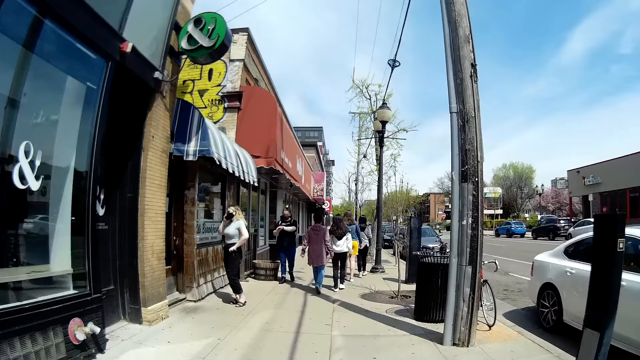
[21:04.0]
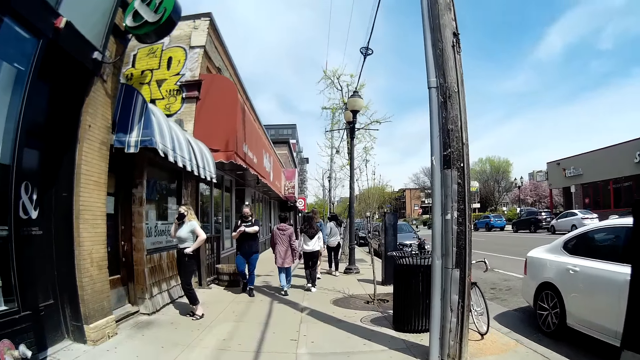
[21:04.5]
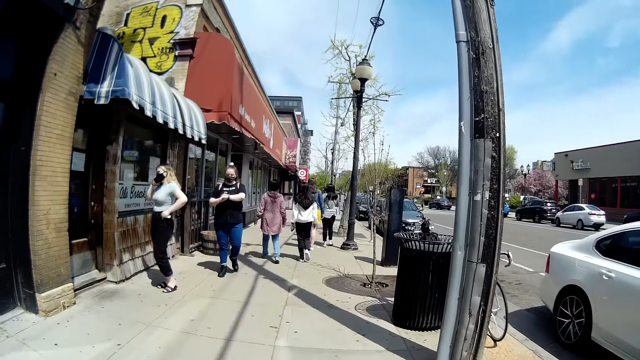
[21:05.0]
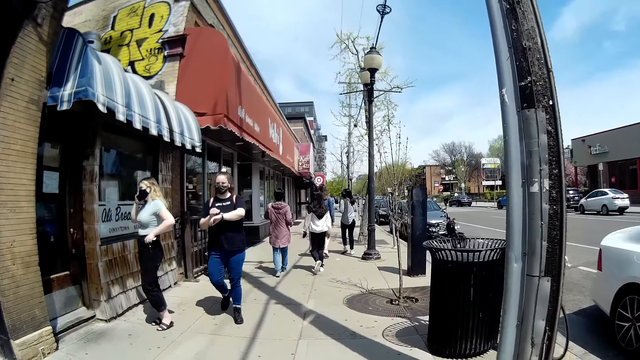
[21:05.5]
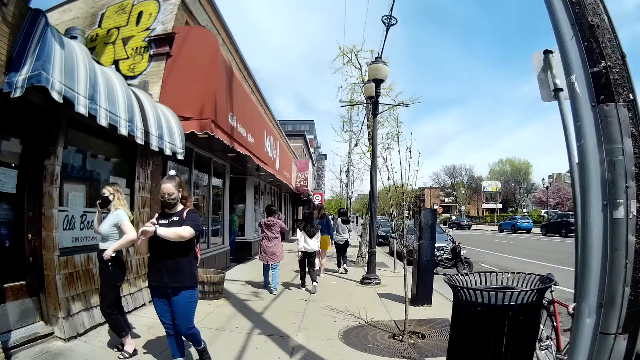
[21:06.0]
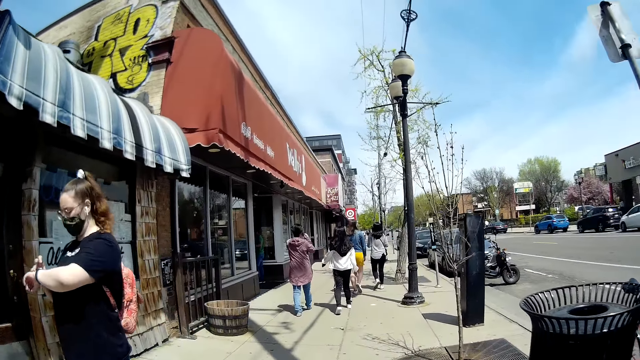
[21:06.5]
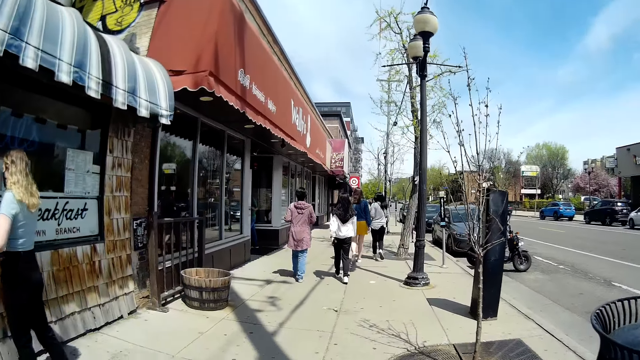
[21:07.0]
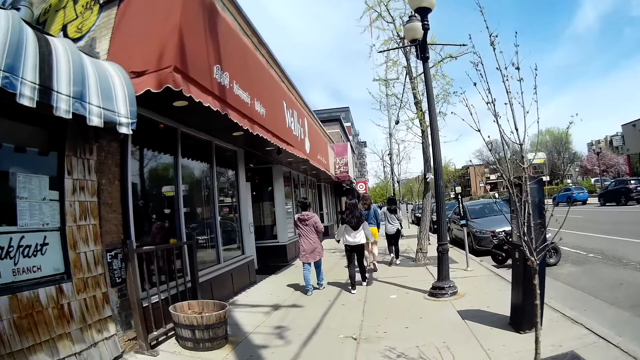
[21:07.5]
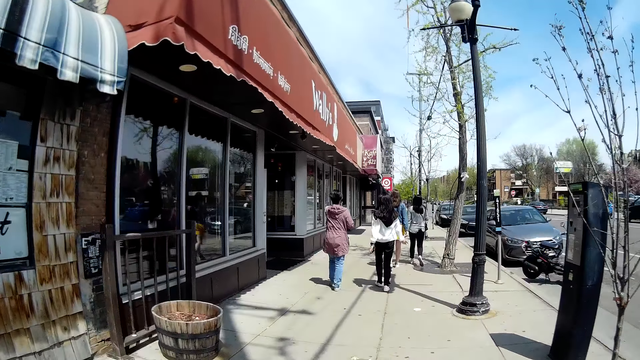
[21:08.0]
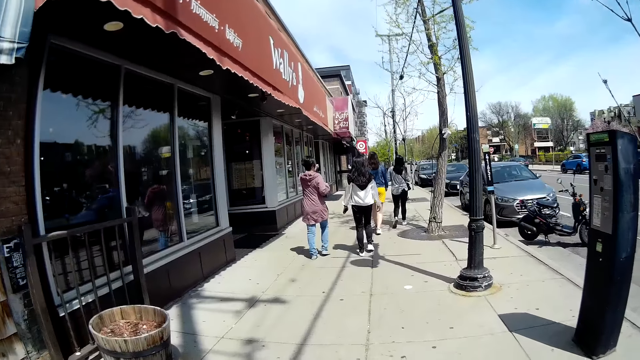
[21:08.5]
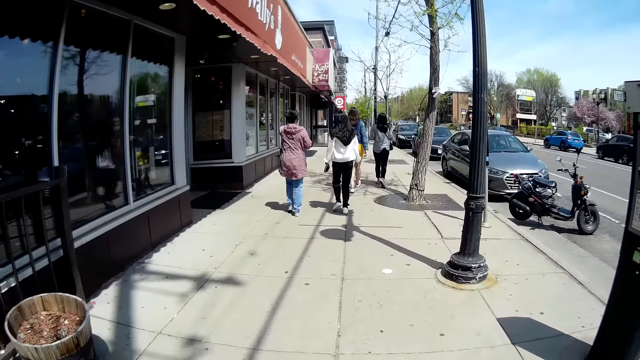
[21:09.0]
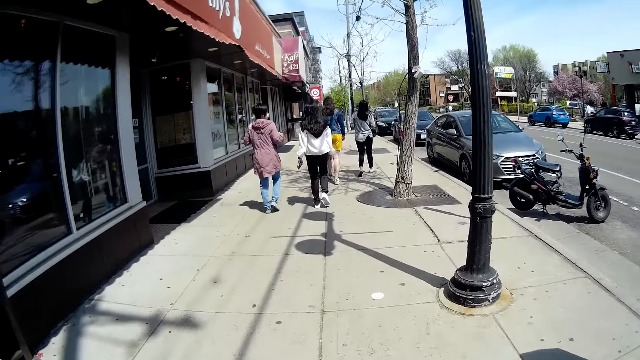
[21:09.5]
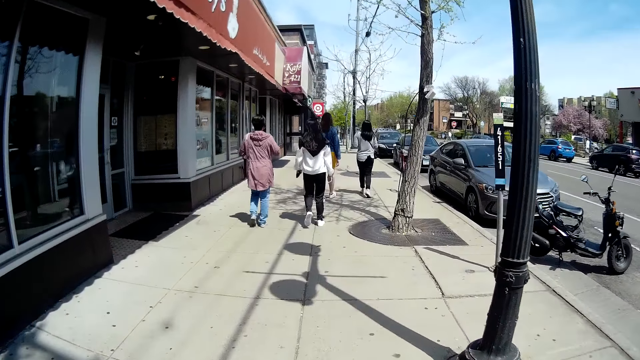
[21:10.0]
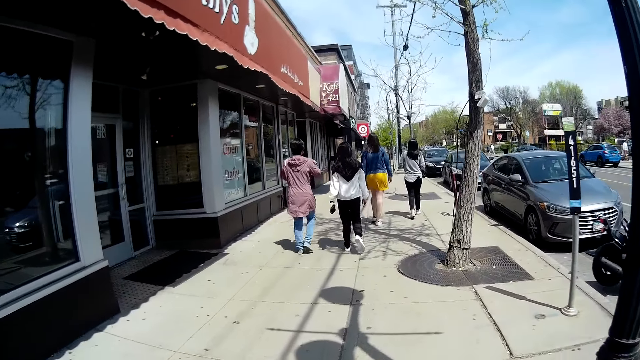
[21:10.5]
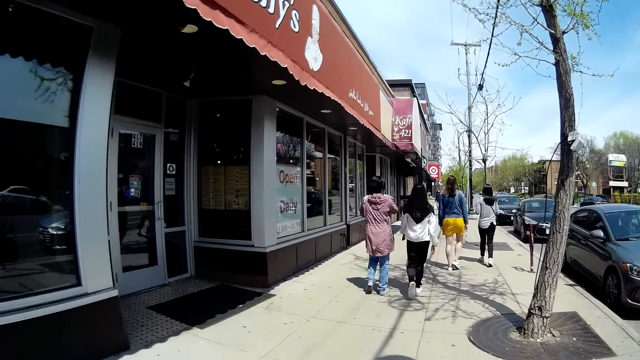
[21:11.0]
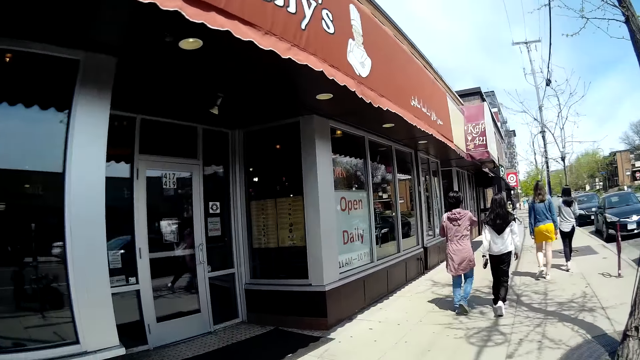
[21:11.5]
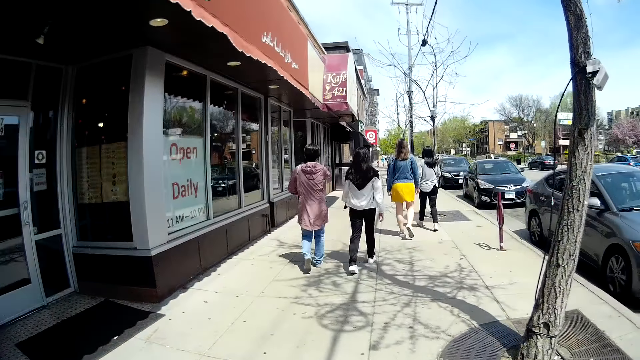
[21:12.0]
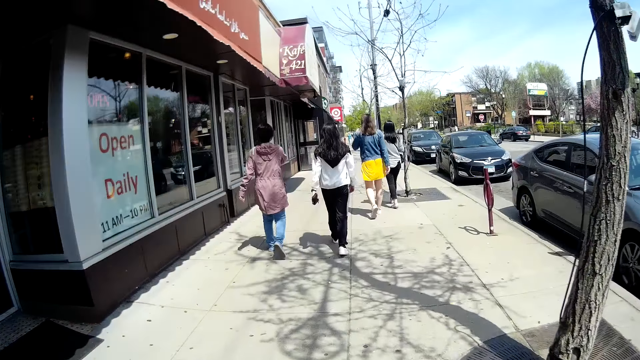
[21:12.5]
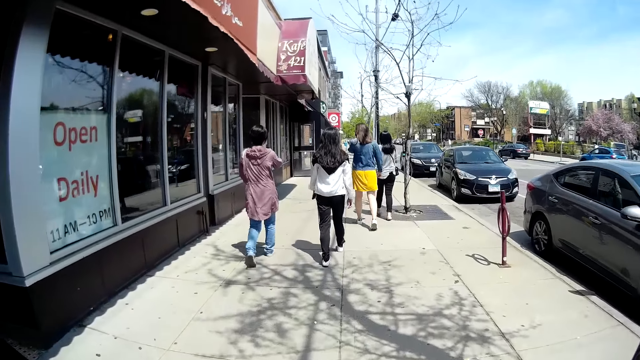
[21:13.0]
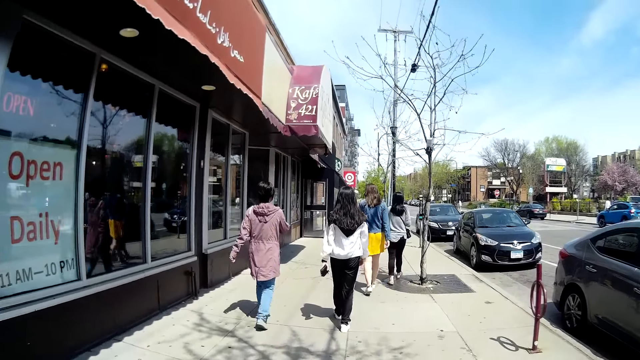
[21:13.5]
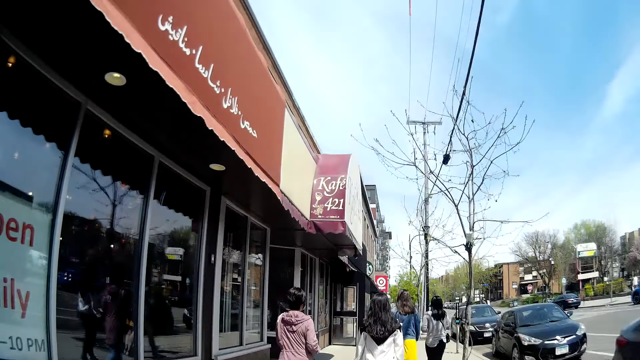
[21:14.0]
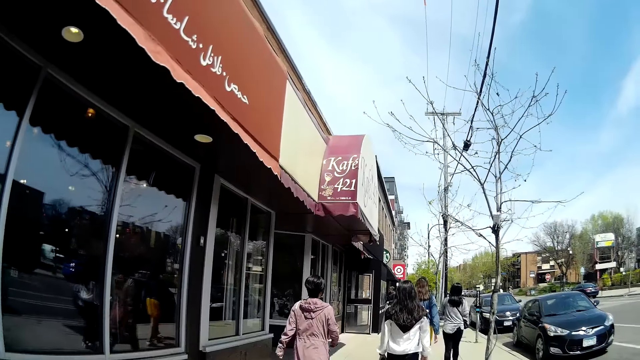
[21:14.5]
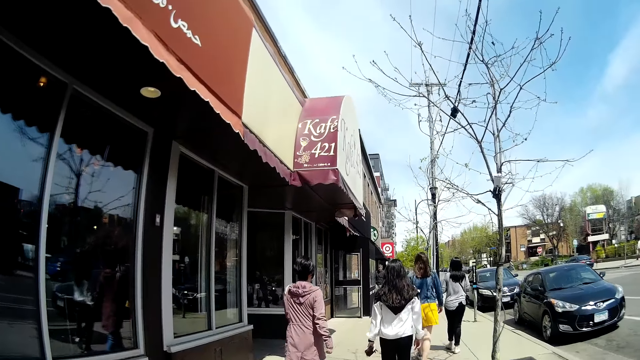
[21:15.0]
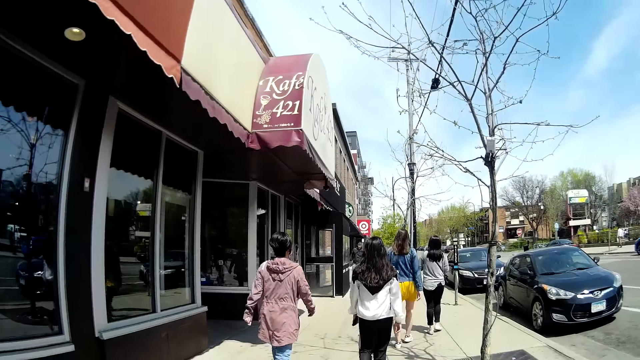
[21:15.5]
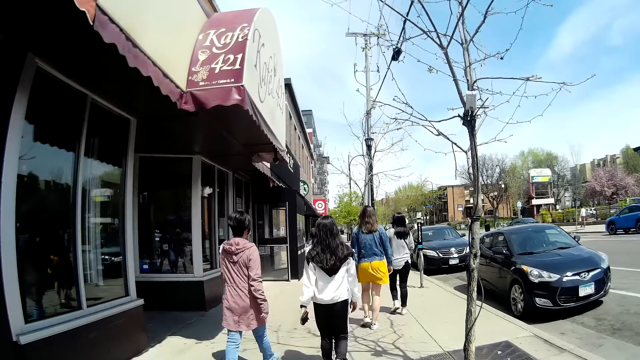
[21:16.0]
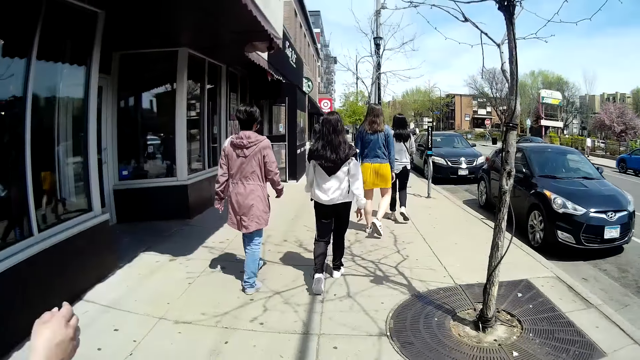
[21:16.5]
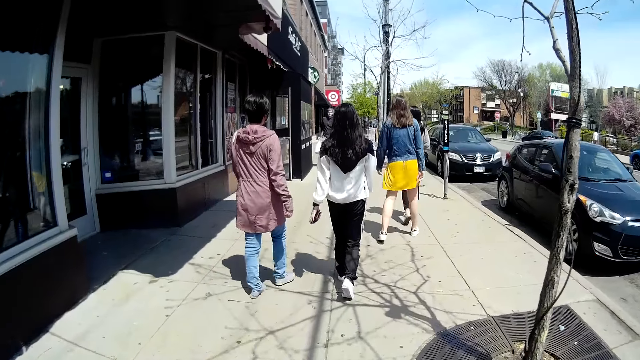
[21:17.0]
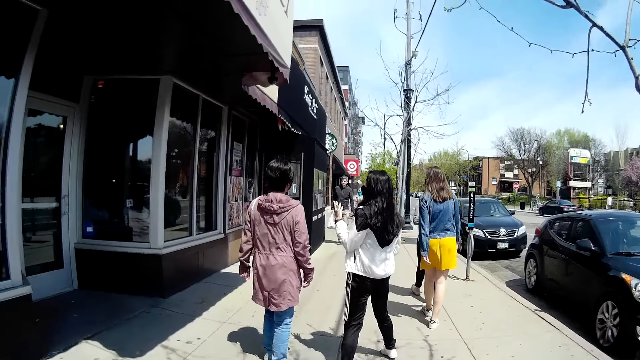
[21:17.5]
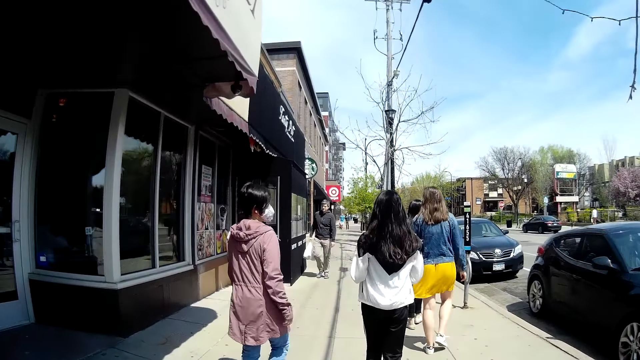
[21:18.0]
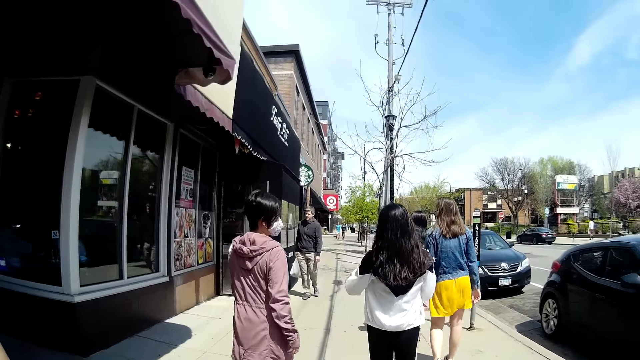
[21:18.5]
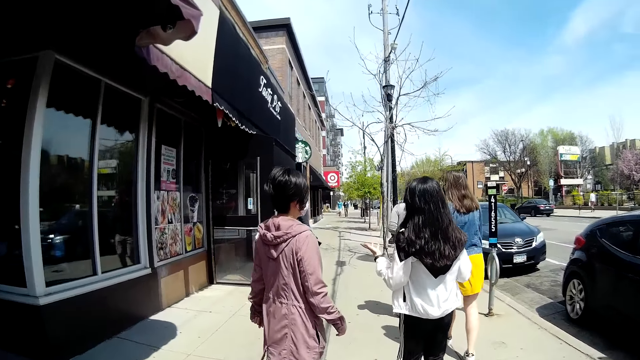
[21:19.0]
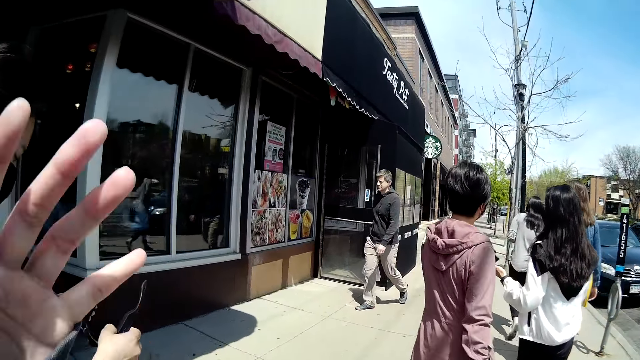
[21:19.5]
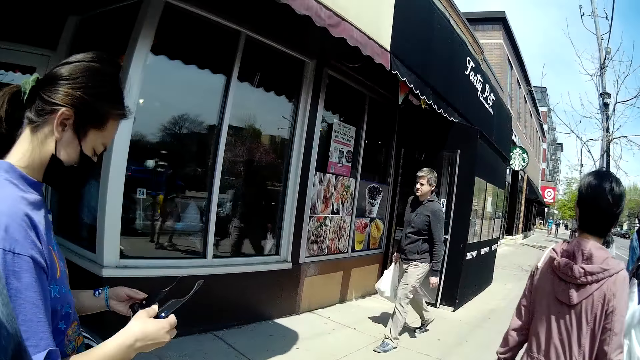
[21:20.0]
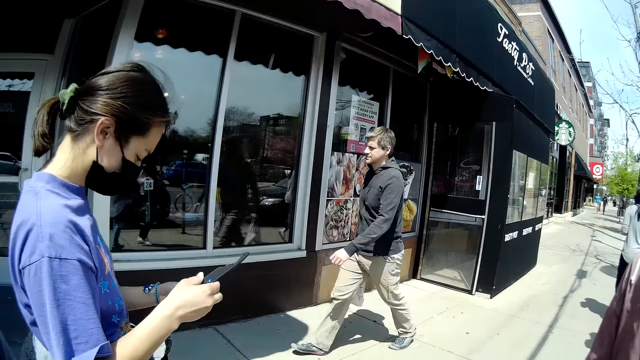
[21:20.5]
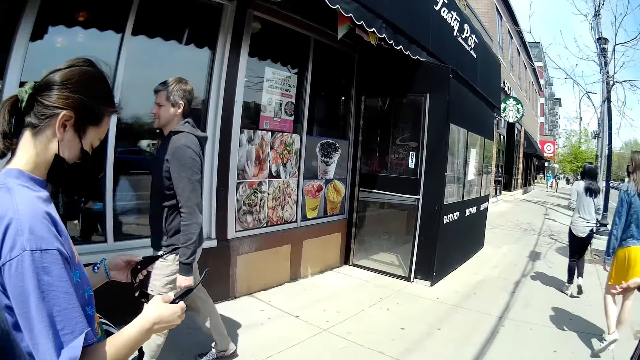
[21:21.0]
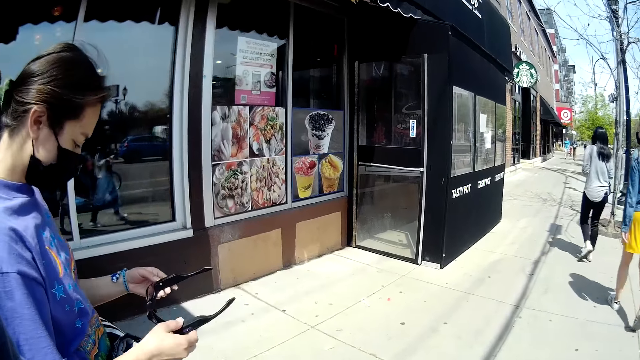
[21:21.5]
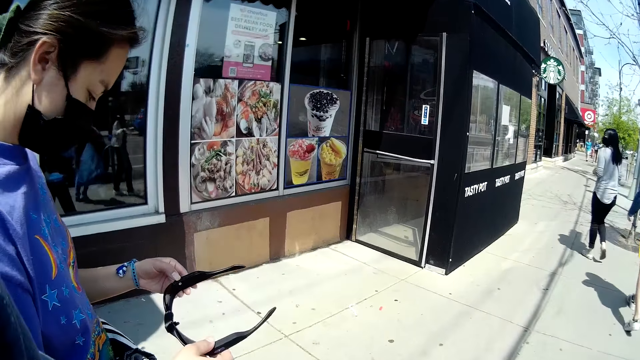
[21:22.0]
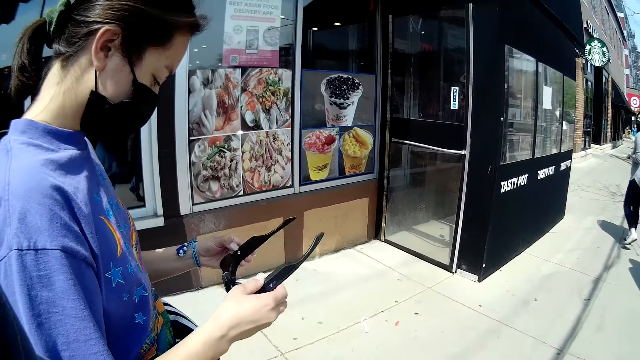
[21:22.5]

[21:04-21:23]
A woman touches her left hand with her right hand. The woman walks towards the camera wearer. Another woman converses with the camera wearer. A third woman passes a phone from her left hand to her right hand. A fourth woman looks at the third woman. The second woman holds the sunglasses with both hands. A man walks towards the camera wearer and the second woman. The camera wearer converses with the second woman. The second woman looks at the sunglasses in her hands. The man walks past the camera wearer and the second woman.
